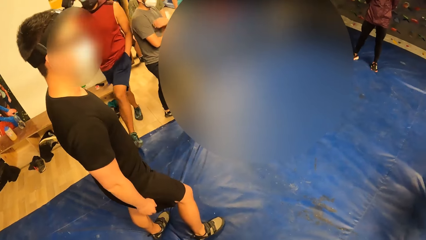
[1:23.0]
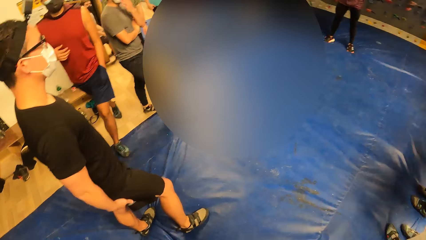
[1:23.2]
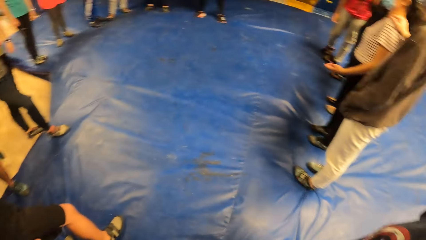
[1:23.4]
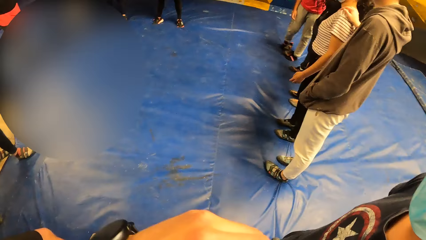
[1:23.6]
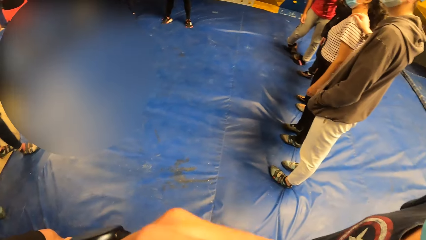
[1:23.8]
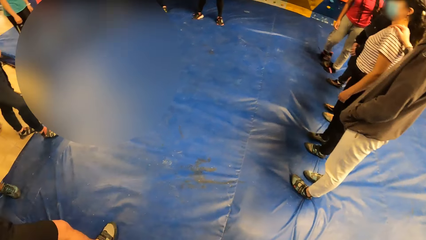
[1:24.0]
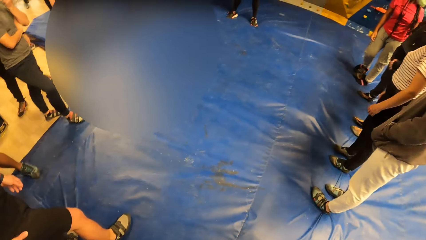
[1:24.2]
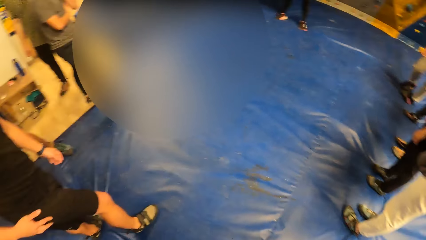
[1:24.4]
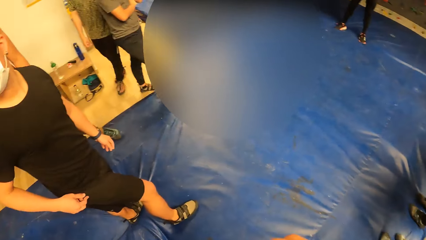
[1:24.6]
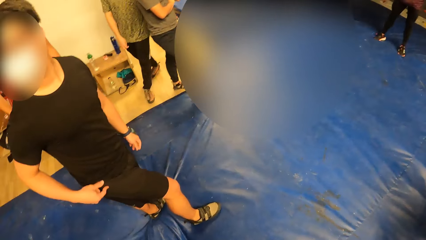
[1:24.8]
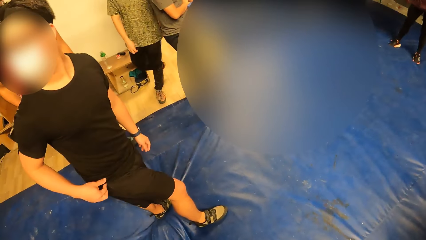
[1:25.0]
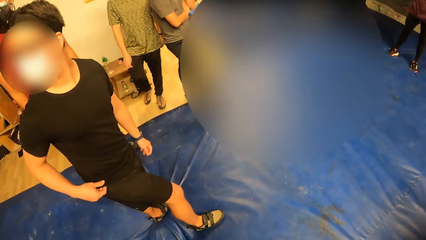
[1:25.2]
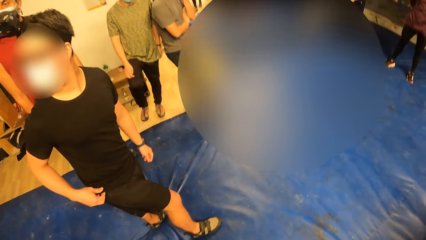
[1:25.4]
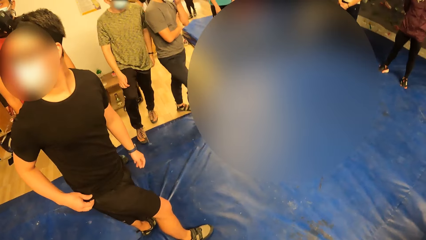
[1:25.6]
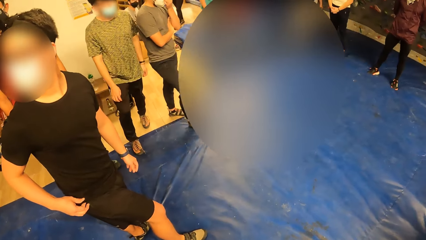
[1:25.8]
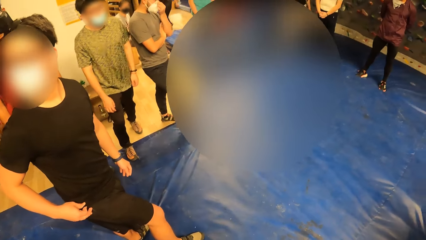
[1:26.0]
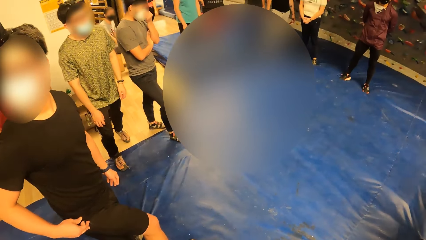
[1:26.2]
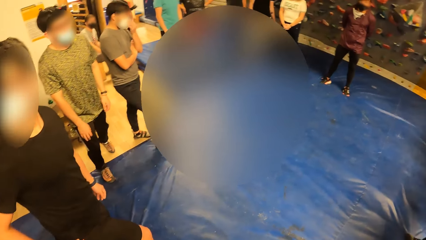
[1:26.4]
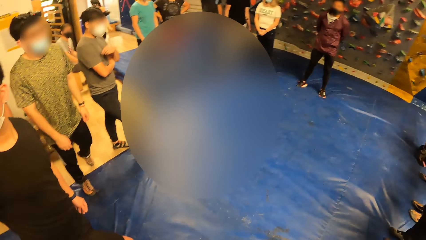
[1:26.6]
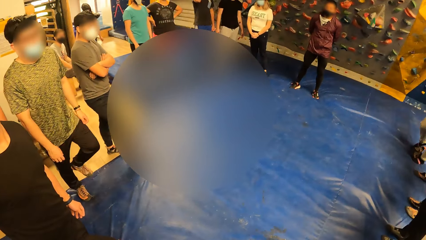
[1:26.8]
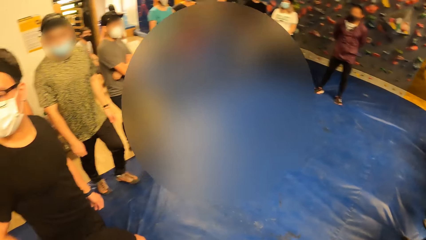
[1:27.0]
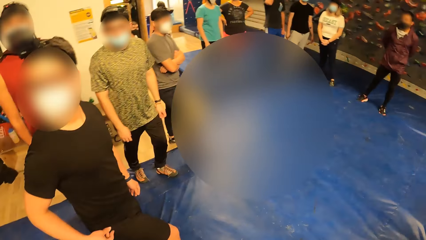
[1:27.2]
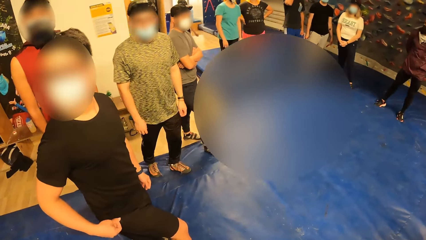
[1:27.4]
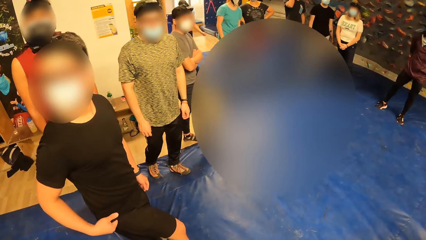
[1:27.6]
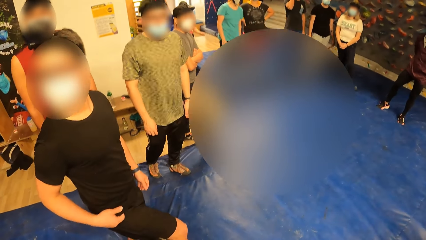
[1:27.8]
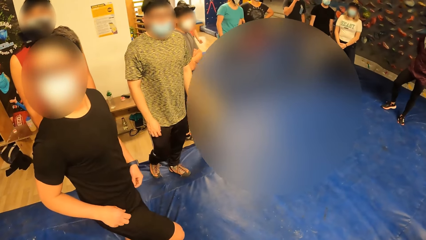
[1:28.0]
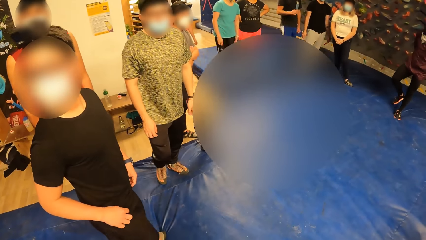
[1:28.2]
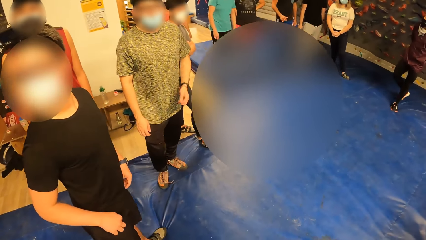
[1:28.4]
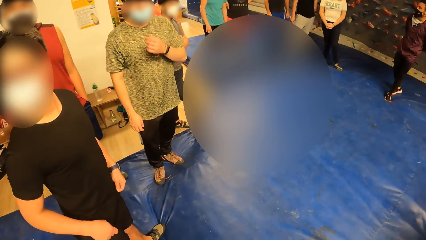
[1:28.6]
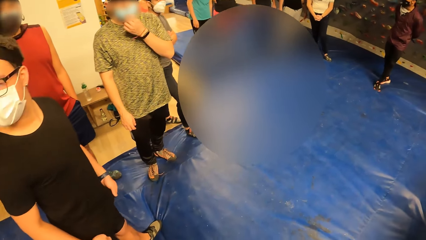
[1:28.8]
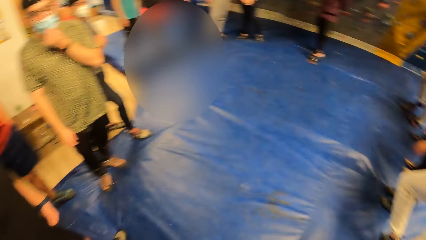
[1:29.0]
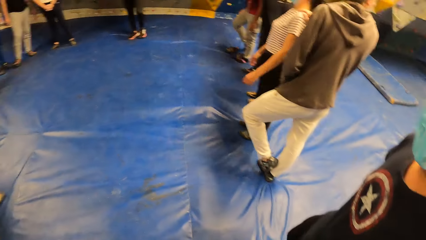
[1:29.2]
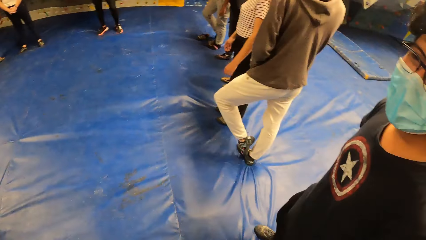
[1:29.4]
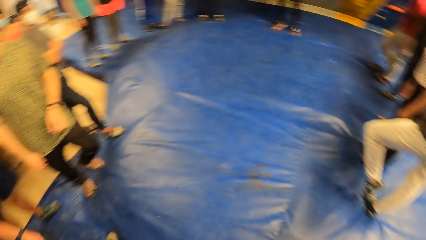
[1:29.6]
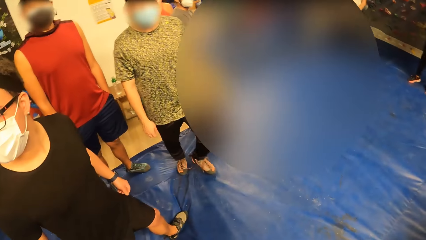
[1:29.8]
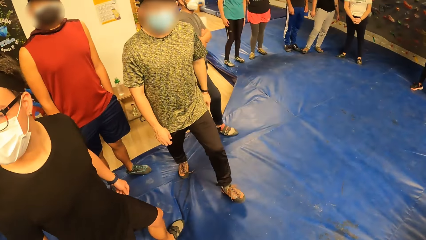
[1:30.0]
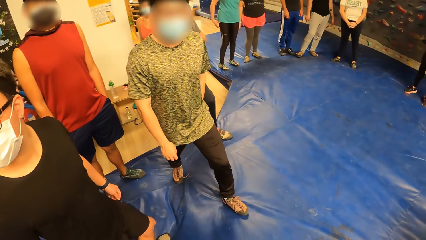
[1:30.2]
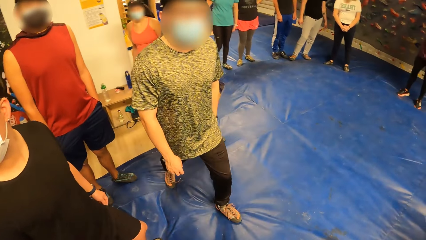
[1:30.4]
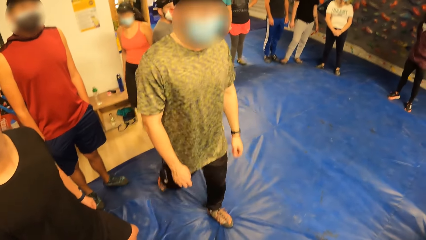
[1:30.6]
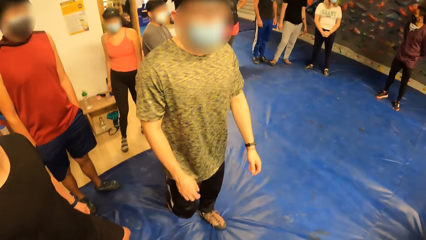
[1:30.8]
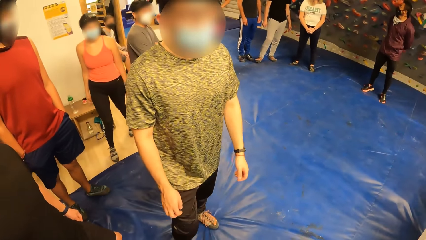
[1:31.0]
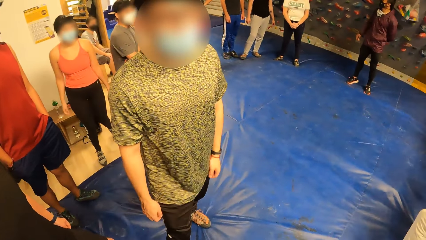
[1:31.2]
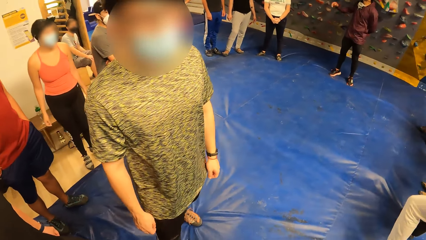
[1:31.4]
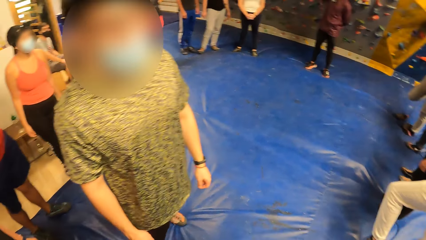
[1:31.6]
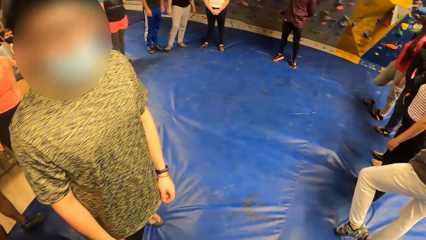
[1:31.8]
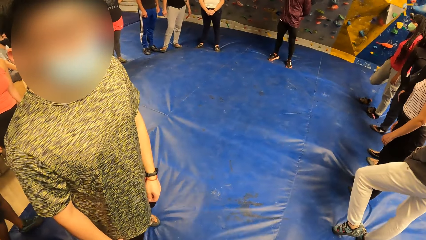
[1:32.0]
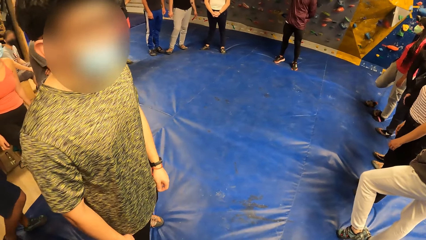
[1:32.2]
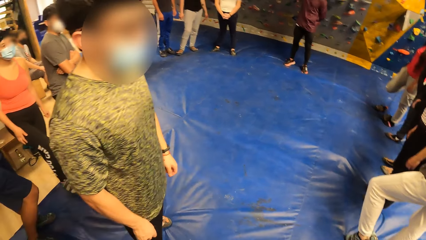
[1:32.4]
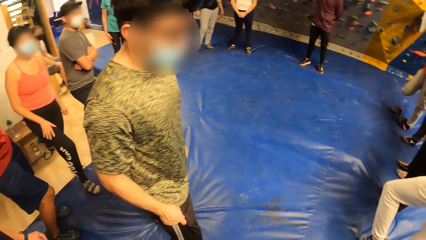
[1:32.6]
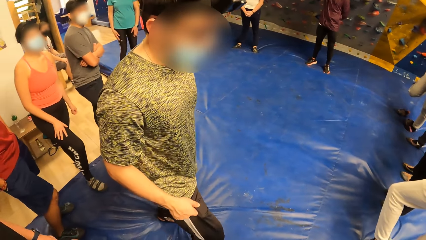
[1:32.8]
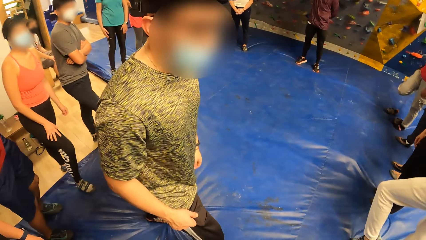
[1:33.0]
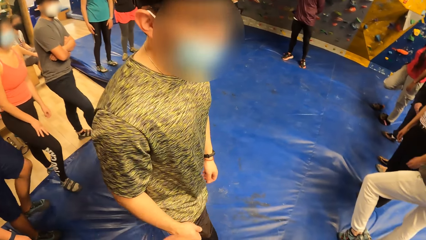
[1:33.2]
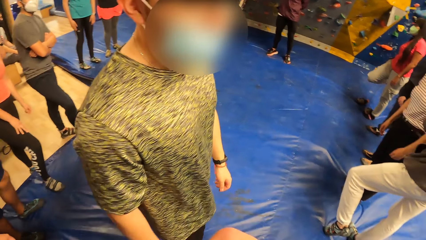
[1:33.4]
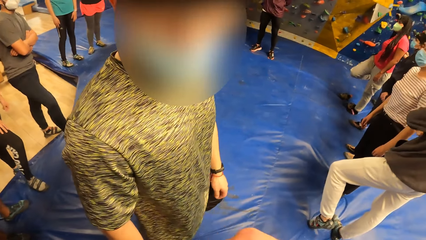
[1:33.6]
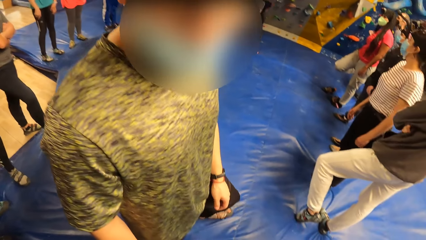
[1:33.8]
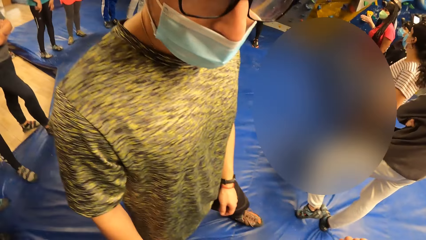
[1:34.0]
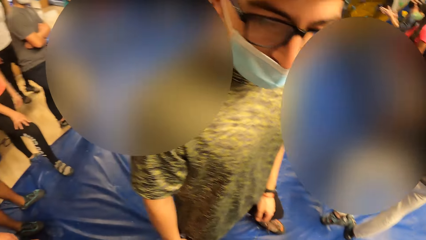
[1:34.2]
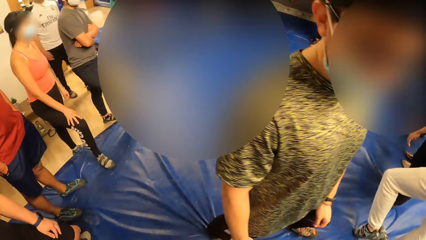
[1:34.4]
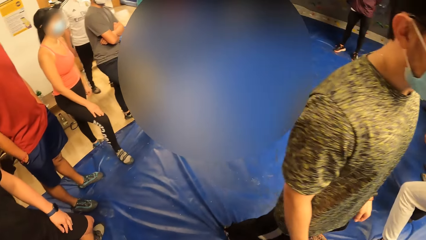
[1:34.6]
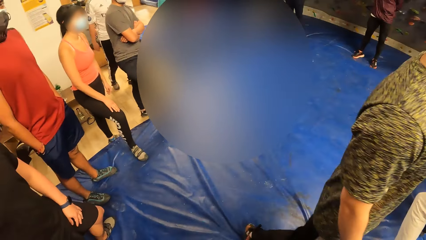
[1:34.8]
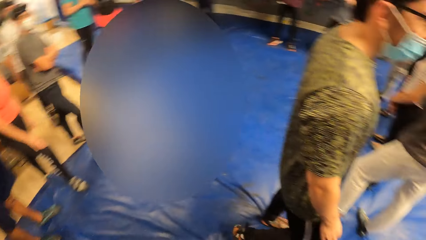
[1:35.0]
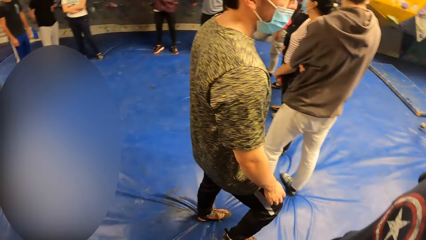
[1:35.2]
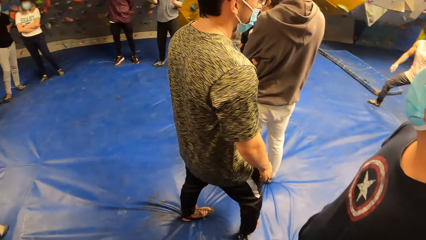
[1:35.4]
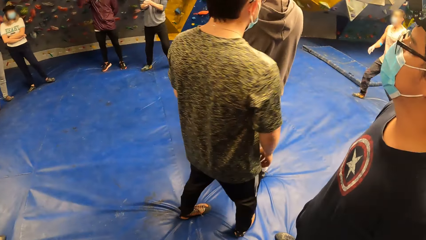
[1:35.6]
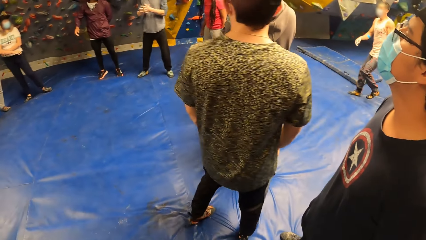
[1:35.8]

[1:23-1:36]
Another man walks past the camera wearer.
